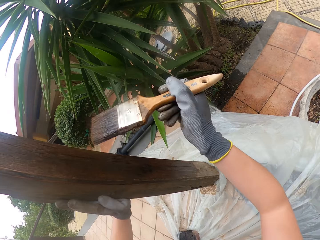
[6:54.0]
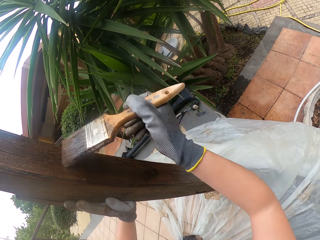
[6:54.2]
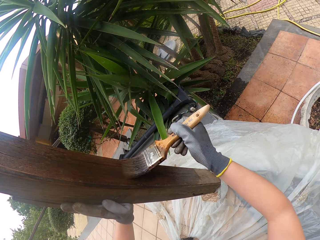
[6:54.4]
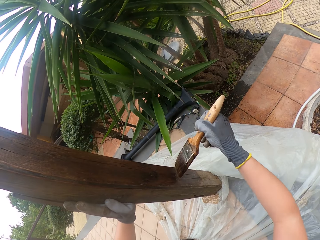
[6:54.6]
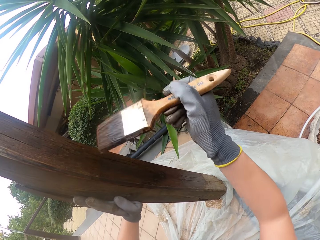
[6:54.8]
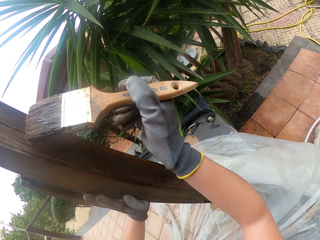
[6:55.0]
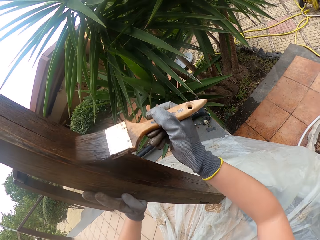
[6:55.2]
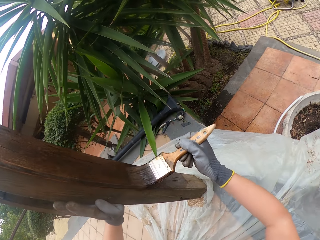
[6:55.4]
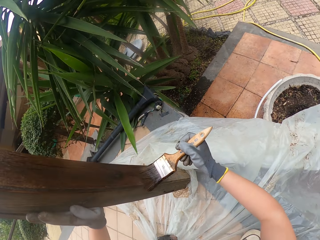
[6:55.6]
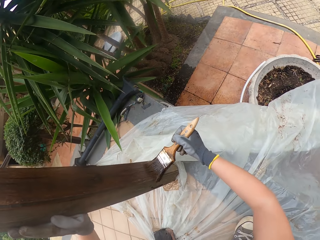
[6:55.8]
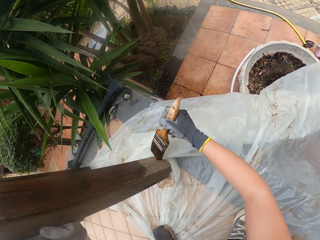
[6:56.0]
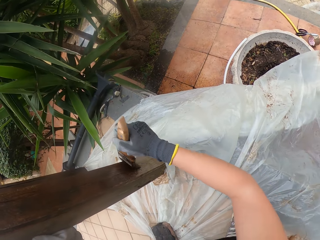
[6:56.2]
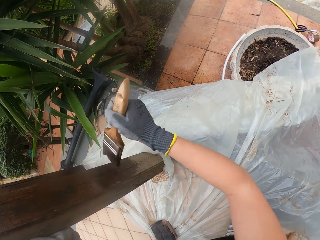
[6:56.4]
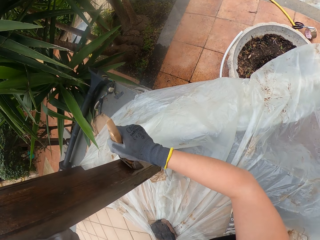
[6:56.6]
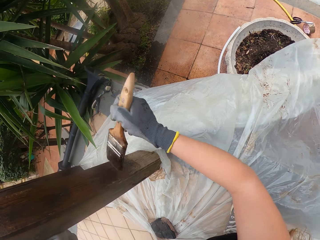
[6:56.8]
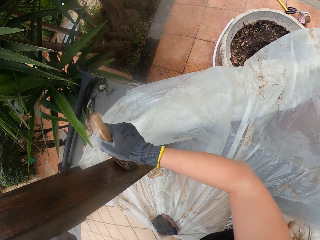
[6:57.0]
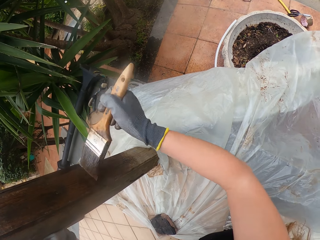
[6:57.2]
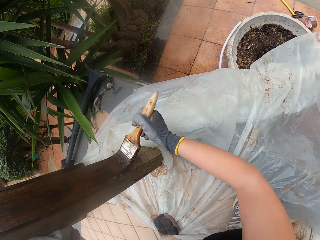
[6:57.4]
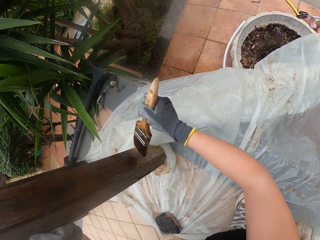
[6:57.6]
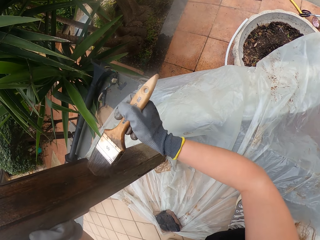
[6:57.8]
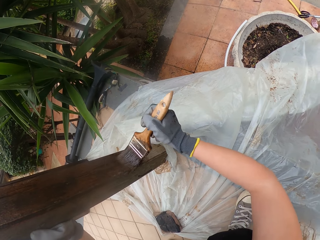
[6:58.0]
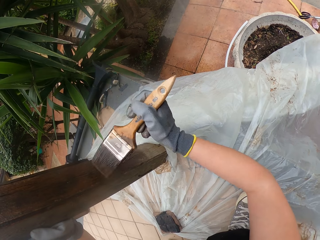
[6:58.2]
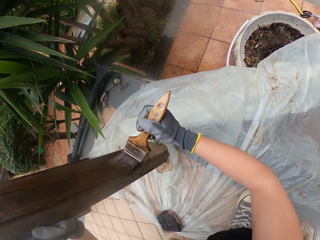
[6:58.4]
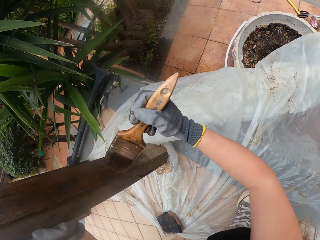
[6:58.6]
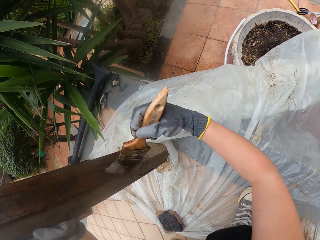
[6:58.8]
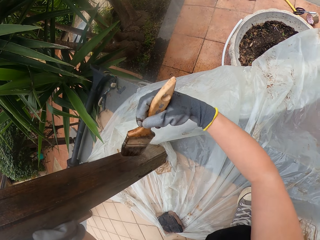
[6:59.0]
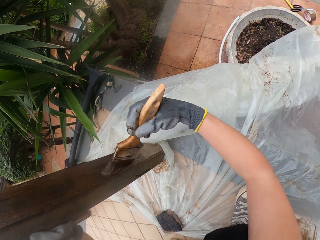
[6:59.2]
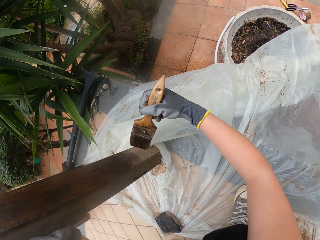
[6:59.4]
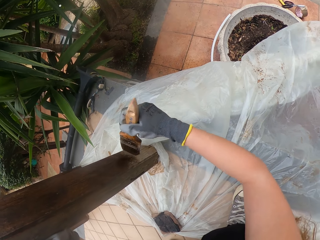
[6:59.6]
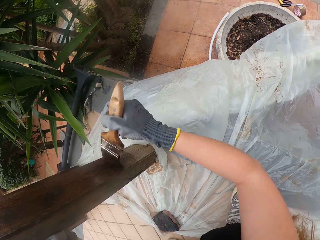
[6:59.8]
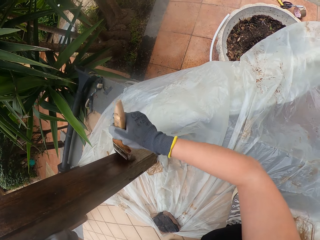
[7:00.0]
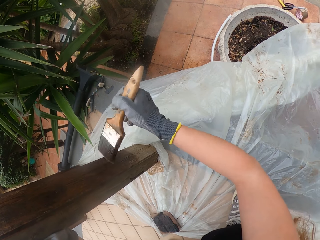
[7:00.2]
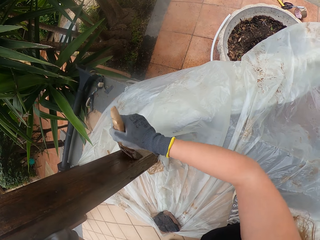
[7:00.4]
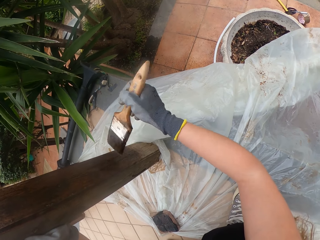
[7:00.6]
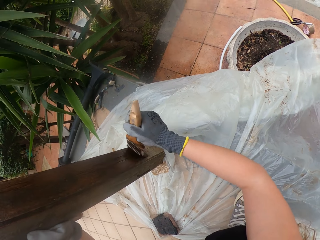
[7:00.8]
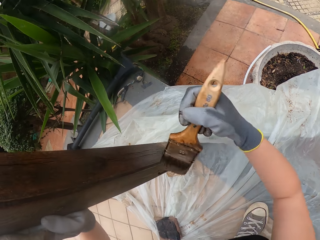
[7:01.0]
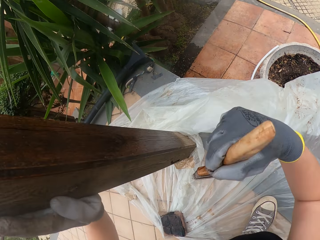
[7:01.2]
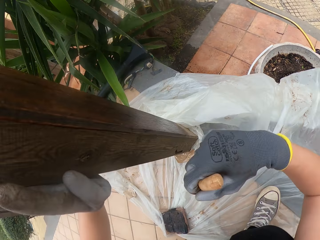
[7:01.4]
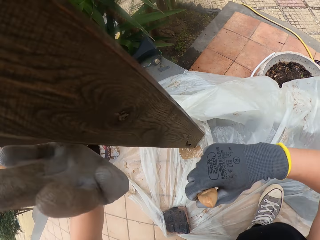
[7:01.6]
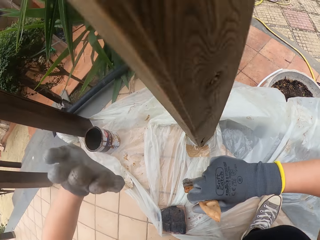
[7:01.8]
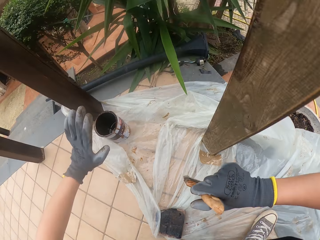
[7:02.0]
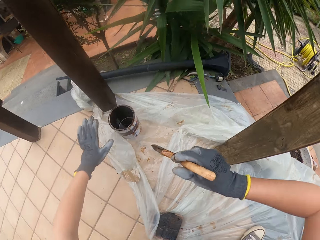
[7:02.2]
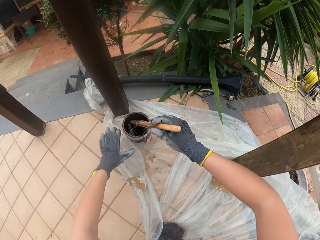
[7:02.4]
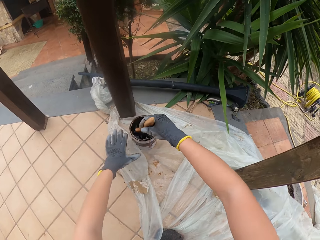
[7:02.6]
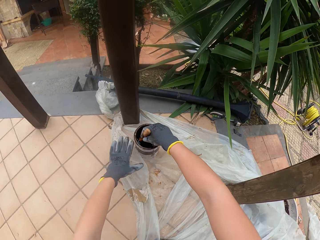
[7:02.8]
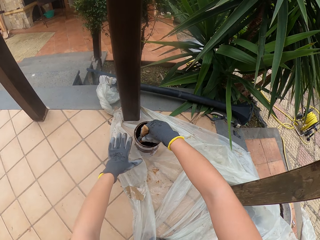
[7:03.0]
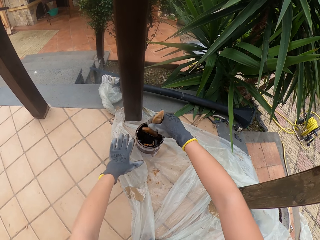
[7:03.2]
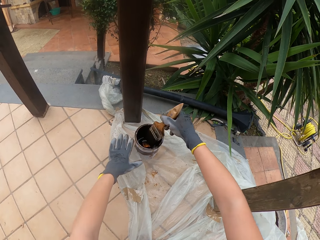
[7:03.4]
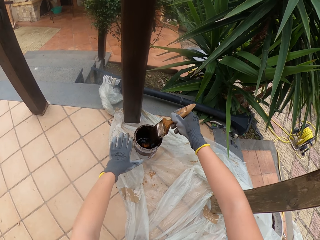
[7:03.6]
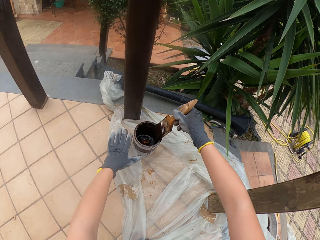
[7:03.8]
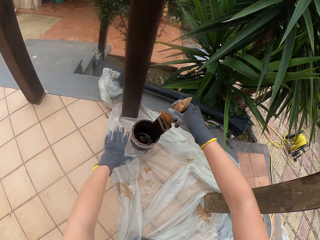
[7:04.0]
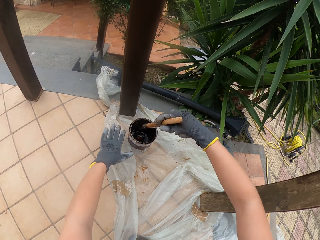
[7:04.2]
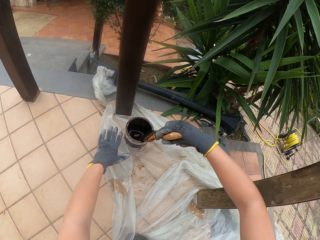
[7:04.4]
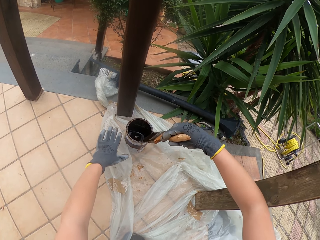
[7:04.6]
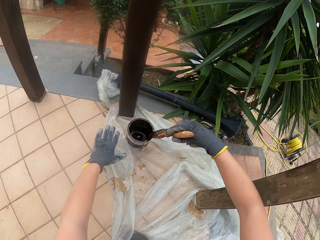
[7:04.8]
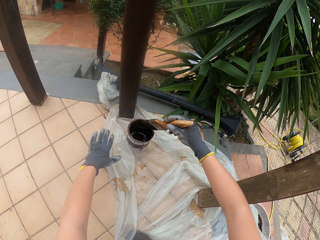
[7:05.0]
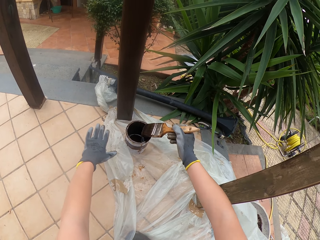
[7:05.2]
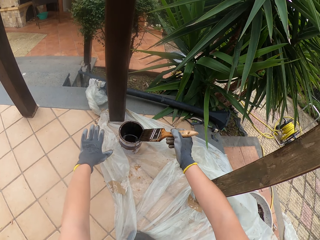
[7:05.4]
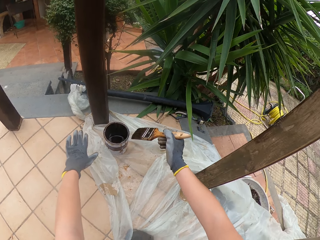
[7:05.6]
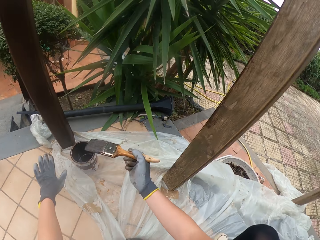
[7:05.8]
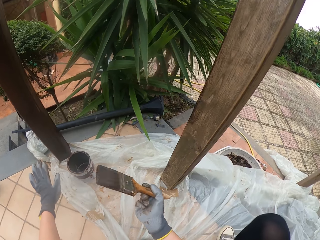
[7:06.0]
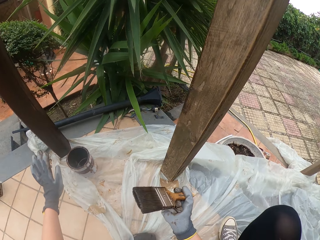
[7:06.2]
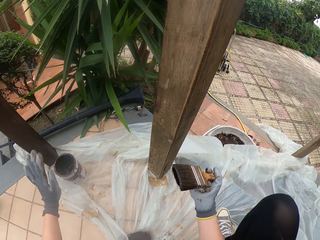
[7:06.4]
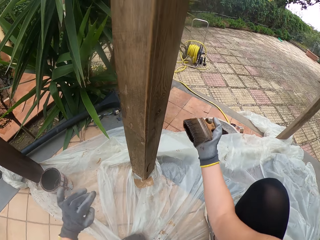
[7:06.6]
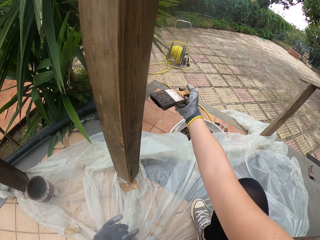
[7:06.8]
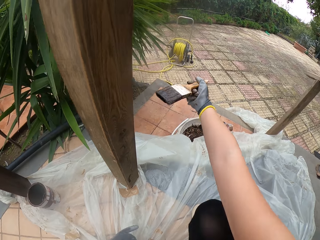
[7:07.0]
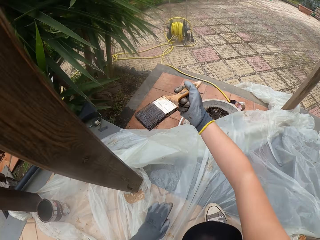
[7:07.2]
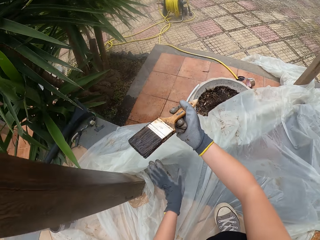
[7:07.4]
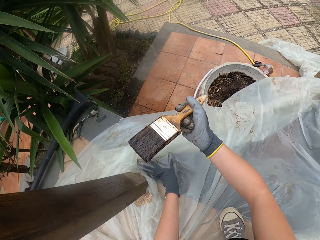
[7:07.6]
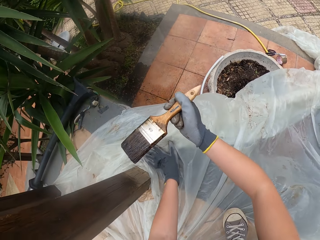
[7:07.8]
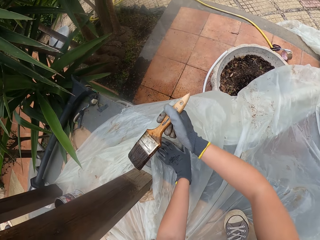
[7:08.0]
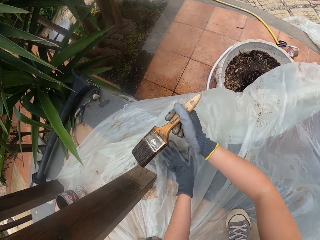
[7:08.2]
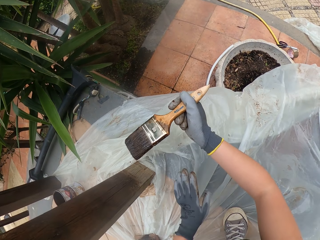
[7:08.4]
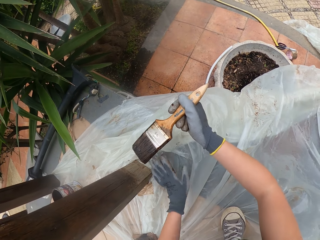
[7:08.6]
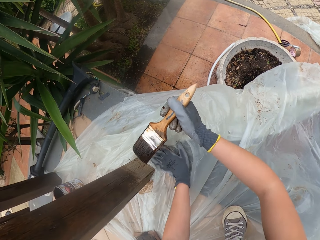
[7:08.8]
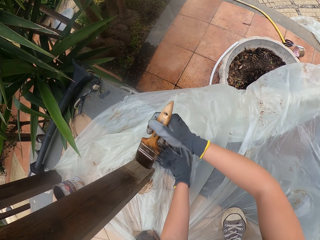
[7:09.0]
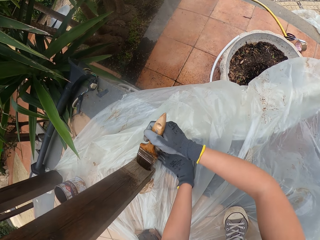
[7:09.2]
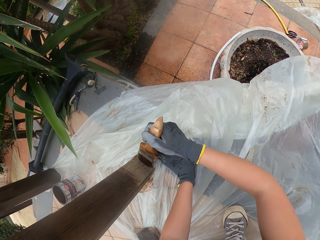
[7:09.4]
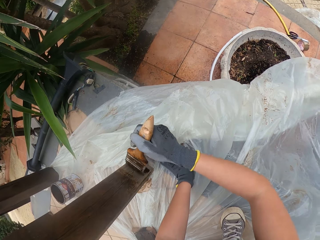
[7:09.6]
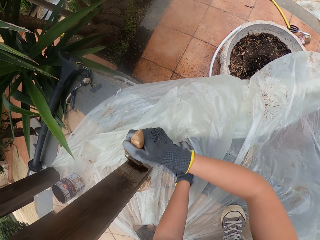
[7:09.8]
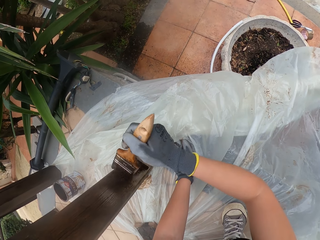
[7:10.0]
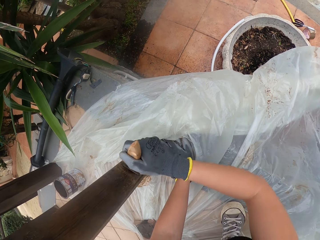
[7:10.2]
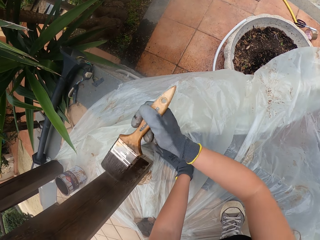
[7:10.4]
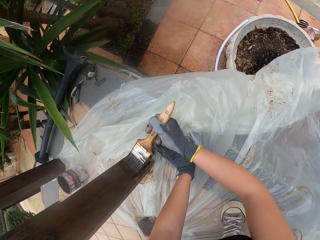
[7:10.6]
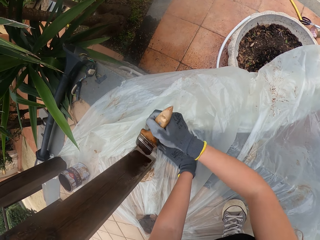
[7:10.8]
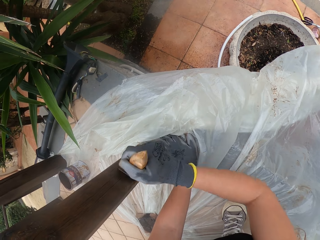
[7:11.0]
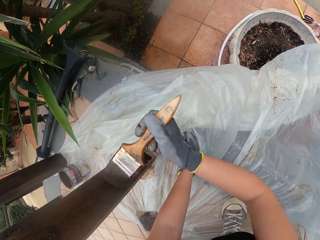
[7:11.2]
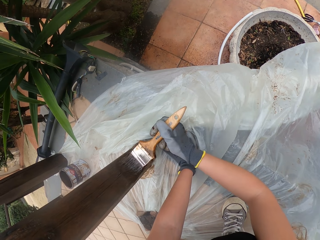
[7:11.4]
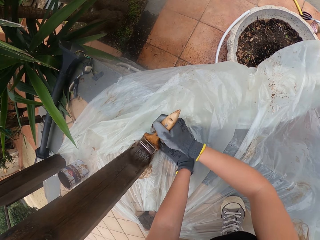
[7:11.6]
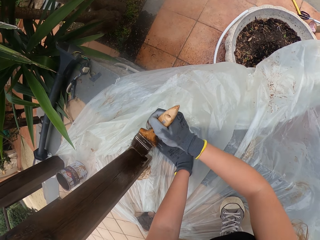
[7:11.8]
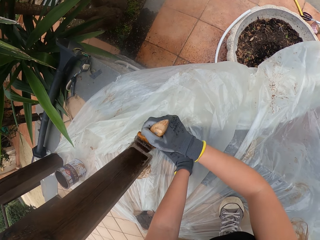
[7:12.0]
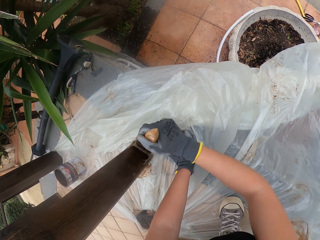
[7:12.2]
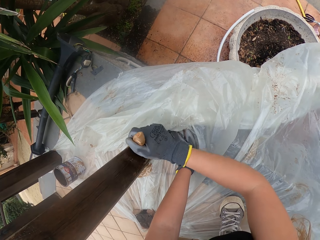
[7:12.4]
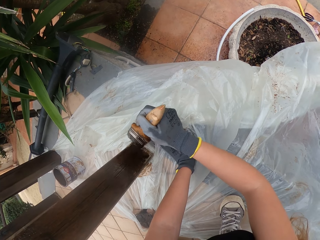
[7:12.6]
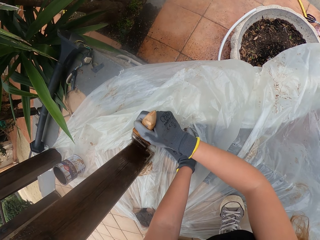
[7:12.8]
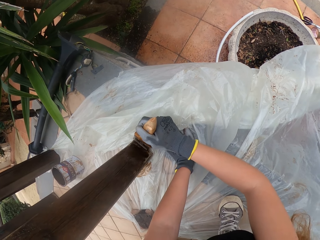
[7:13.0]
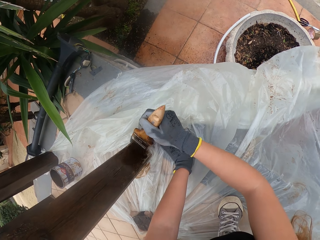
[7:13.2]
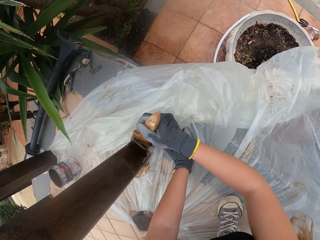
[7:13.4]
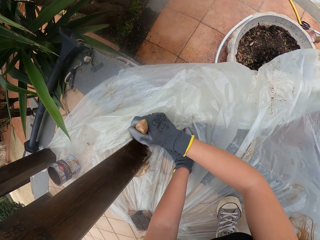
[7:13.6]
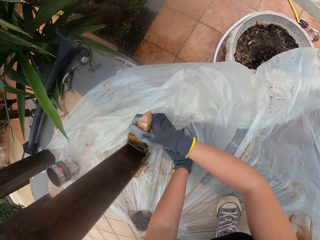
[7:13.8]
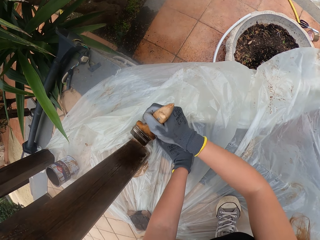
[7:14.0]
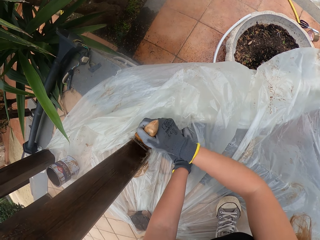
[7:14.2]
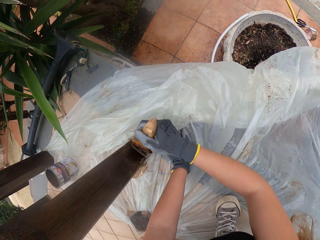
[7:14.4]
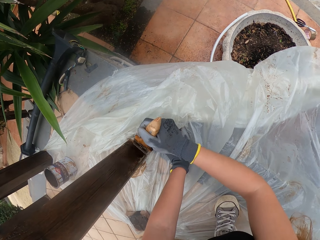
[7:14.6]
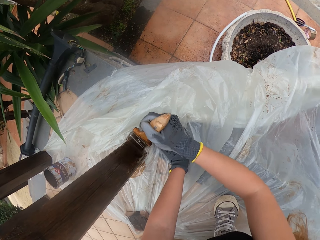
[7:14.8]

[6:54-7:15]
The camera wearer dips a paint brush into the paint. They wipe the paint brush. They push the polythene paper with the left hand. They paint the wooden railings.
